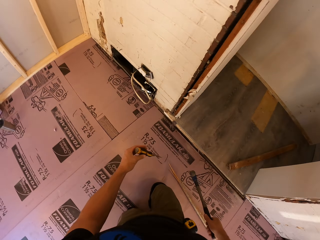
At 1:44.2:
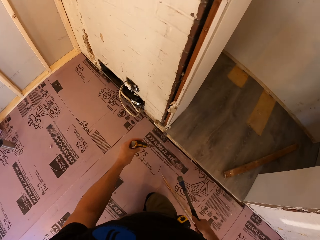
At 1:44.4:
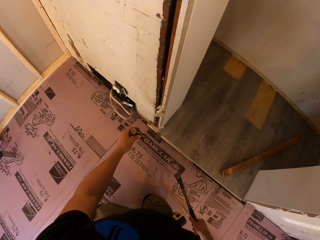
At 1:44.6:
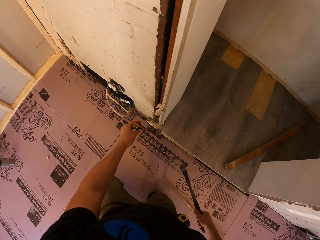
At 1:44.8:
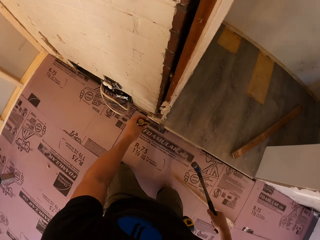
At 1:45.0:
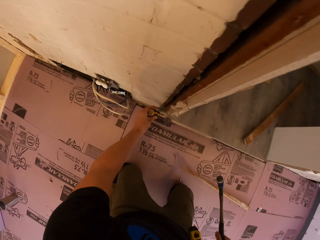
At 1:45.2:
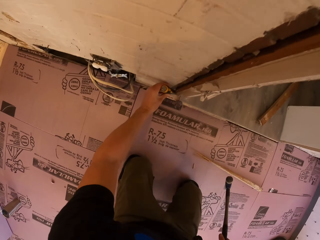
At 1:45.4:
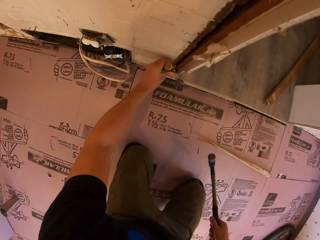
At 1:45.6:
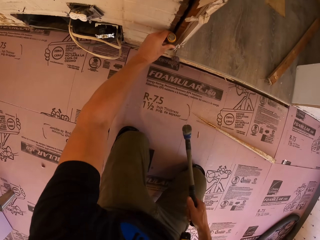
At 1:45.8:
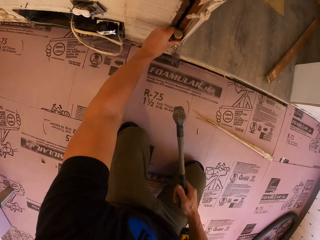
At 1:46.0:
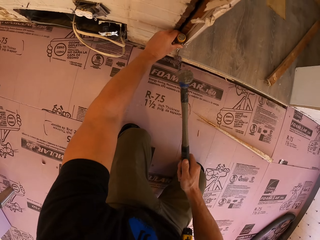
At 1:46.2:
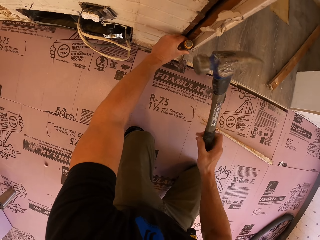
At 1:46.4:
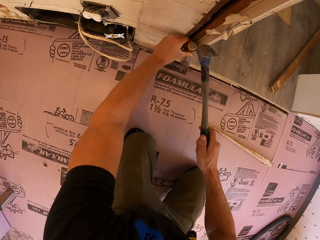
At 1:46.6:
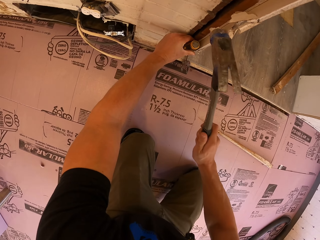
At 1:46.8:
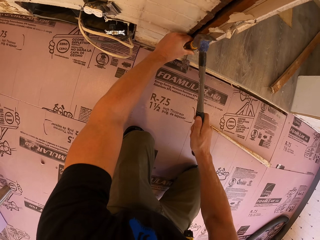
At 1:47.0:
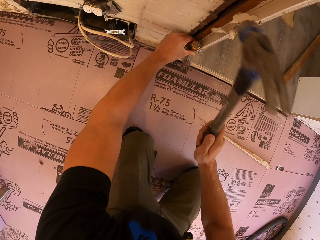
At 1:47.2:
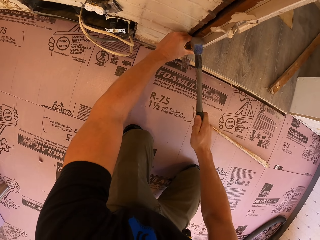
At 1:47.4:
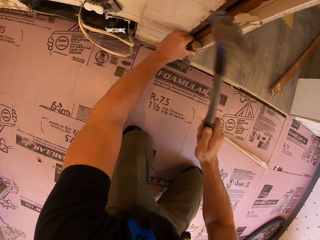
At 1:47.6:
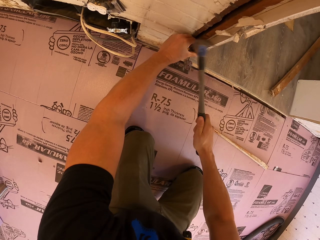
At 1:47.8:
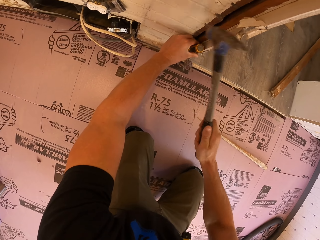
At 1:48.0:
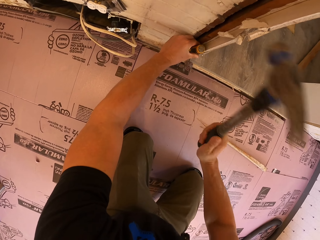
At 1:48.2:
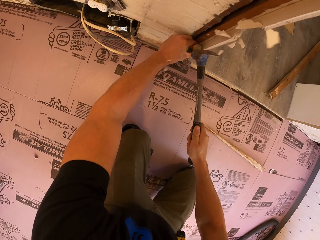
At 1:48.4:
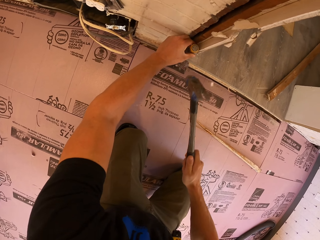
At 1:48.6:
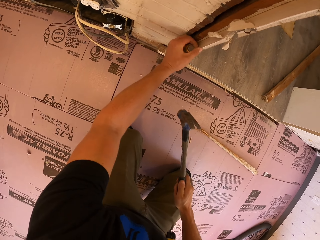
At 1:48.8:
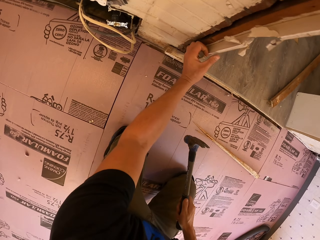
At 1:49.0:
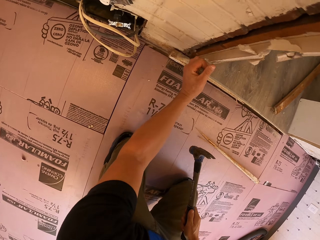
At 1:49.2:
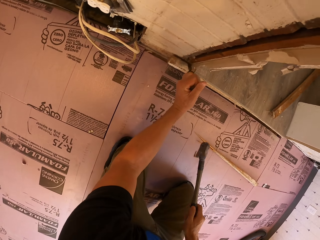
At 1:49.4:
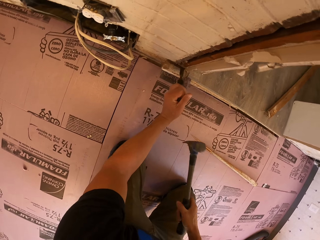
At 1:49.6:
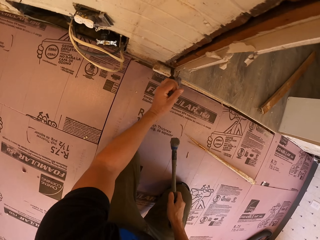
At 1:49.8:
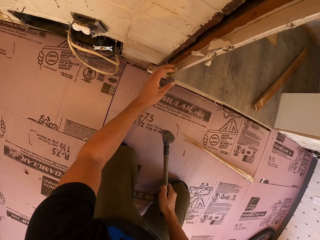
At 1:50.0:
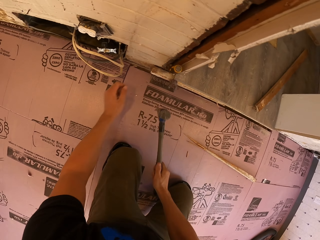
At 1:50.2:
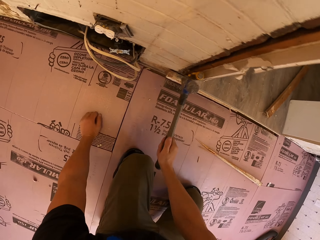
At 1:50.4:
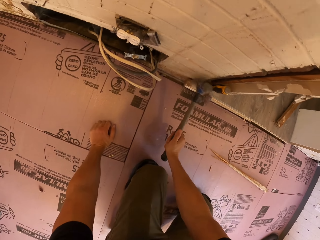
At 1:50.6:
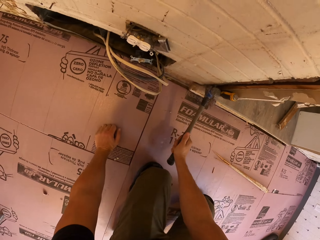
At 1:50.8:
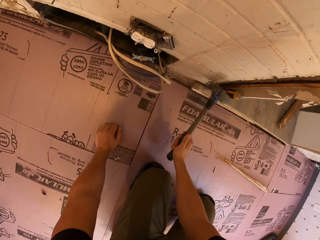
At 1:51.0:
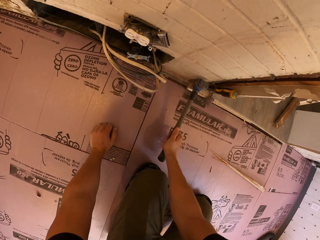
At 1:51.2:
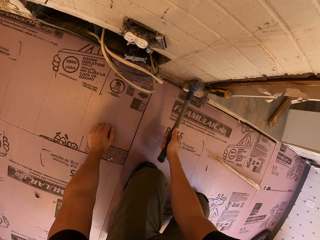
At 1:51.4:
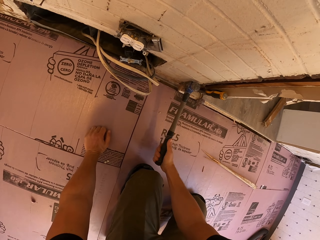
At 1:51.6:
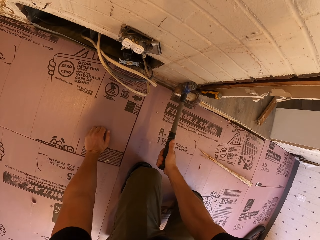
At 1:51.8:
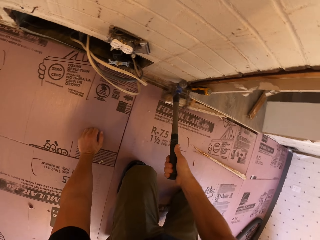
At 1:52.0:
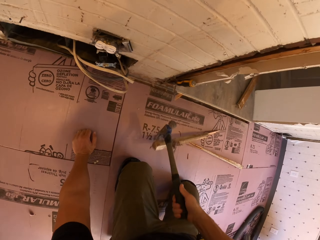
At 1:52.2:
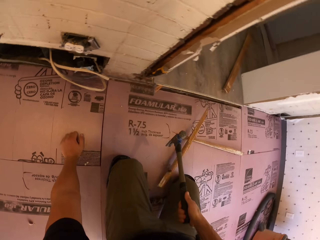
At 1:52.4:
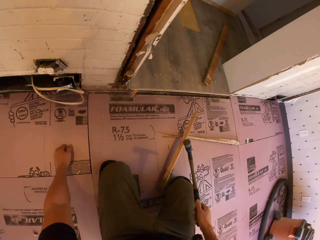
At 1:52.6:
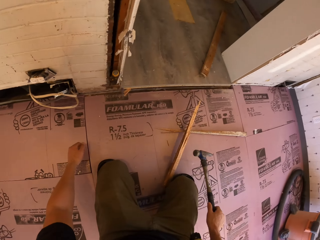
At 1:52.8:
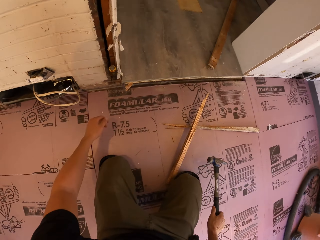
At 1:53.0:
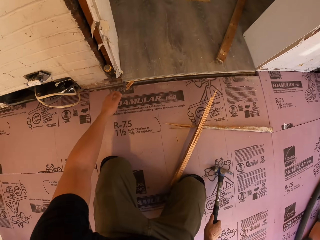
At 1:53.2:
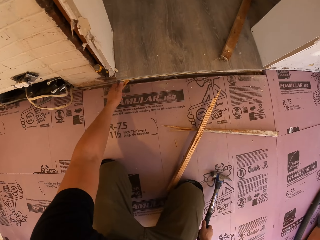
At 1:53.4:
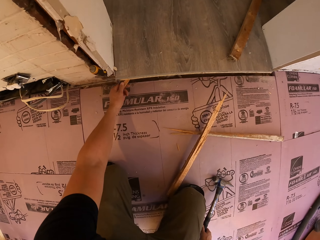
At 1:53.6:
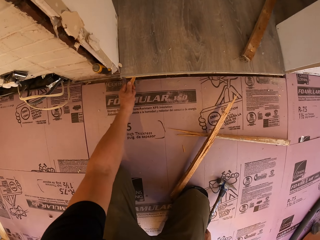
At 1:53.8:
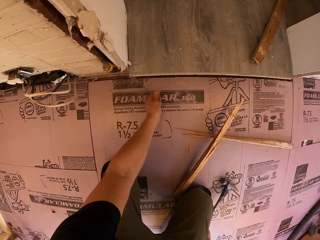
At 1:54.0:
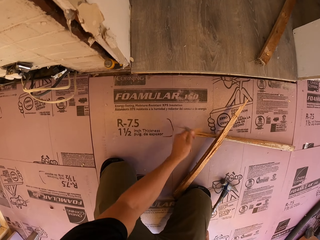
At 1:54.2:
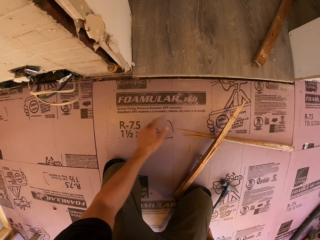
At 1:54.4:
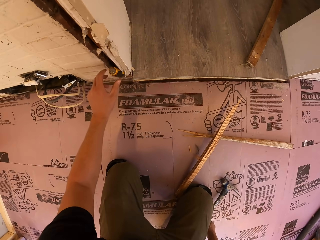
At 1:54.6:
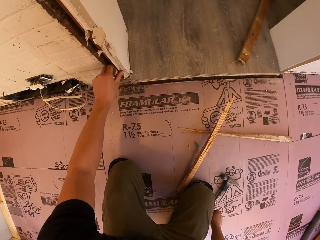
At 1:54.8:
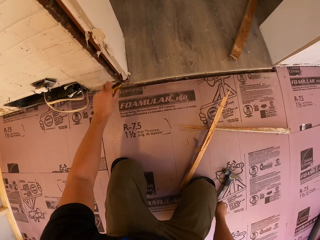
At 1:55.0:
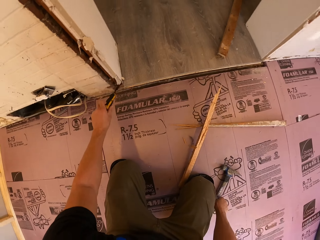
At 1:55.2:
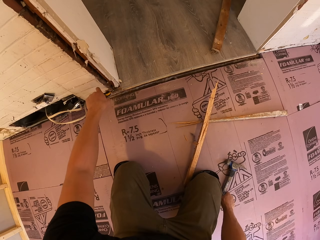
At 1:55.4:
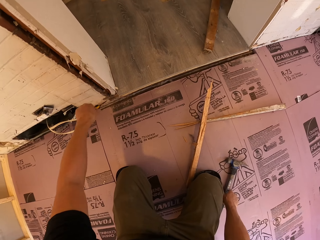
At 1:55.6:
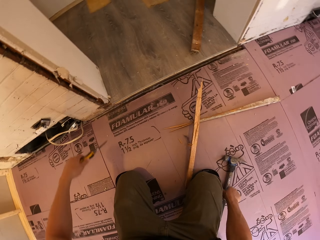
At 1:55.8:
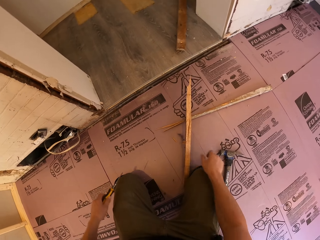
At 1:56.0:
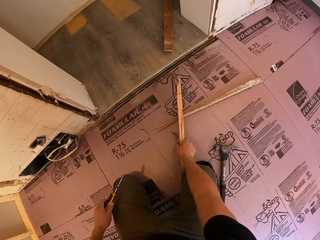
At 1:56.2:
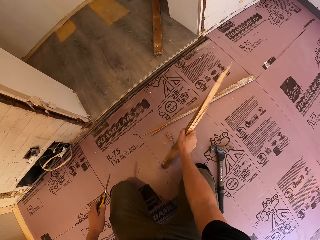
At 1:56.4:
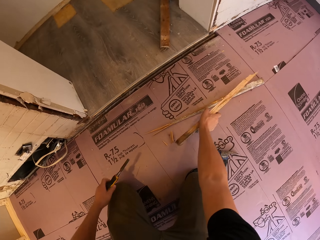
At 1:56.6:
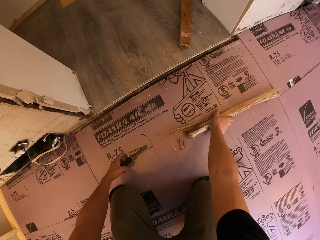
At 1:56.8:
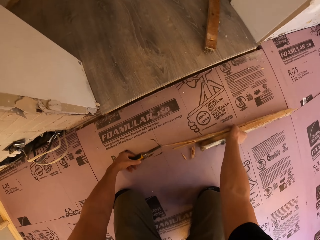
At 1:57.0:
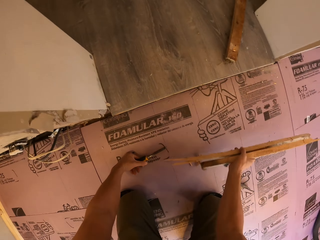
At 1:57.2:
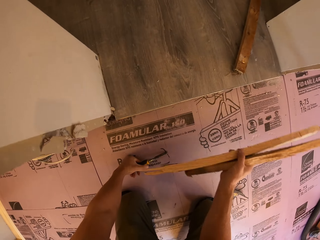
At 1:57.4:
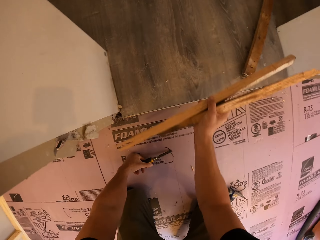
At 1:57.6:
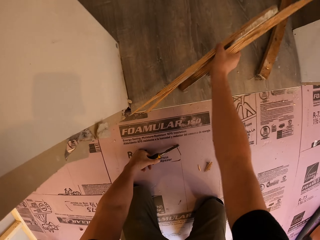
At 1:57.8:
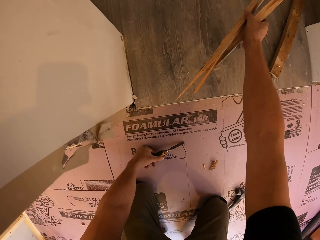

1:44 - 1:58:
The camera wearer crawls on the floor. He sticks the chisel on the wood. He hammers the chisel tool with the hammer. He pulls the wood with the chisel tool. He supports his hand on the floor. He pulls the wood with a claw hammer. He pulls the piece of wood with his hand. He throws the piece of wood on the floor. He pulls the wood with the chisel tool. He pulls the chisel tool off the wood plank. He picks up the wood plank. He picks up the wood plank again.

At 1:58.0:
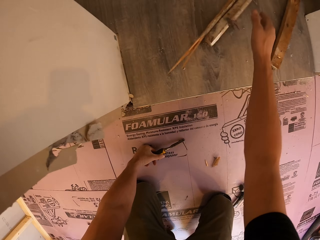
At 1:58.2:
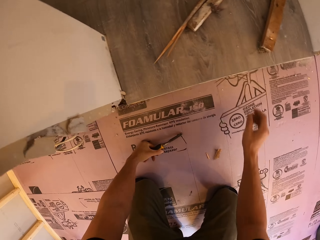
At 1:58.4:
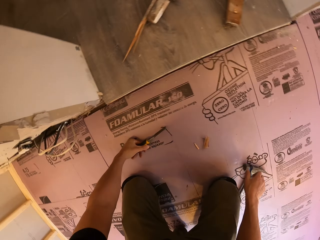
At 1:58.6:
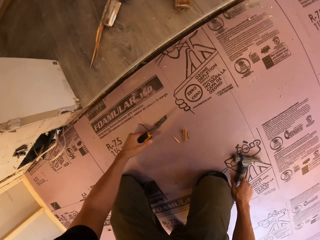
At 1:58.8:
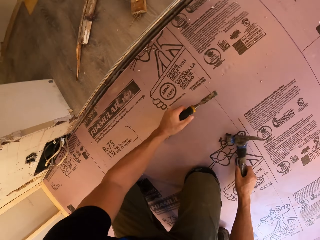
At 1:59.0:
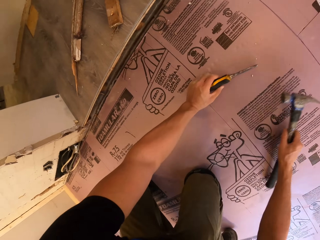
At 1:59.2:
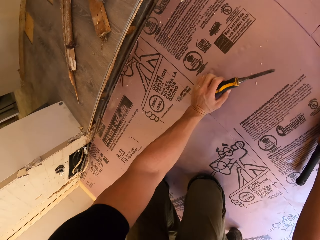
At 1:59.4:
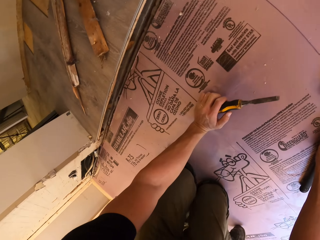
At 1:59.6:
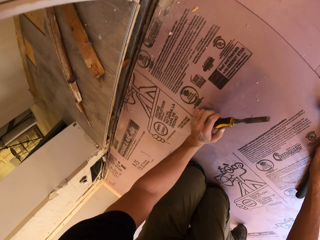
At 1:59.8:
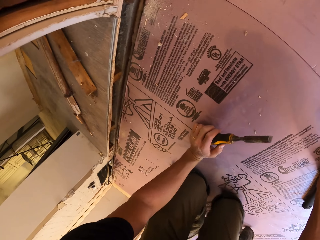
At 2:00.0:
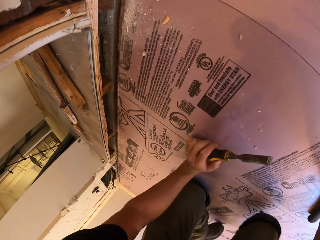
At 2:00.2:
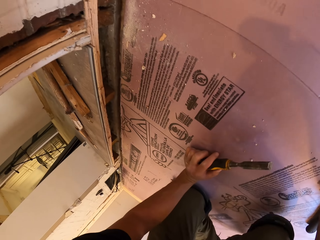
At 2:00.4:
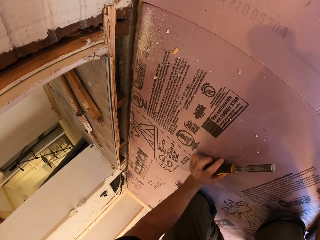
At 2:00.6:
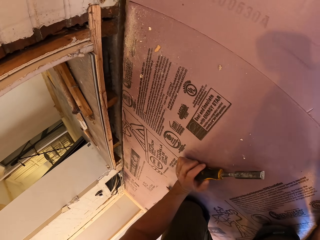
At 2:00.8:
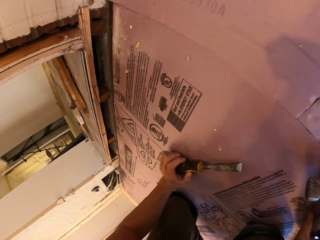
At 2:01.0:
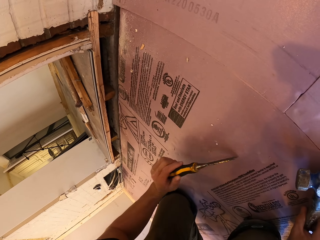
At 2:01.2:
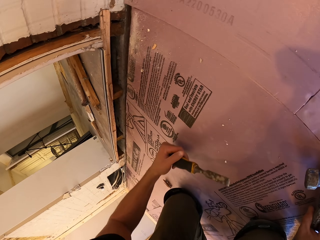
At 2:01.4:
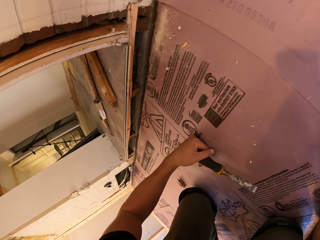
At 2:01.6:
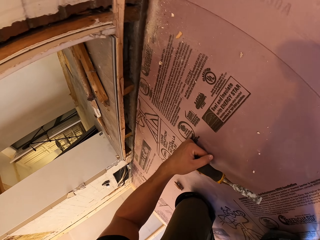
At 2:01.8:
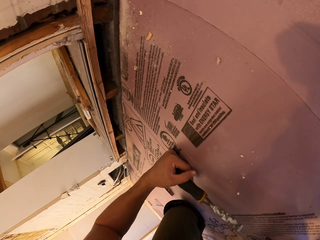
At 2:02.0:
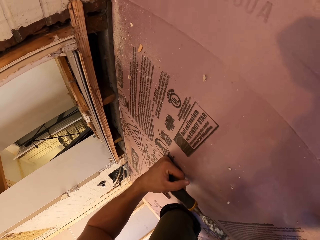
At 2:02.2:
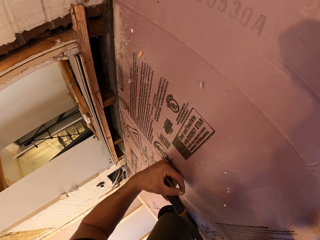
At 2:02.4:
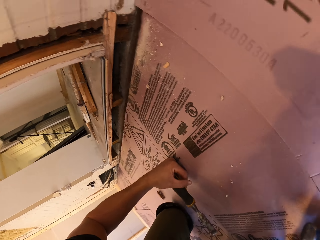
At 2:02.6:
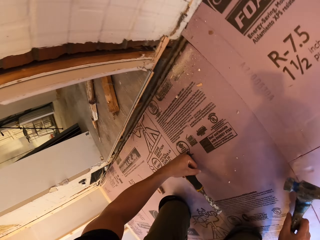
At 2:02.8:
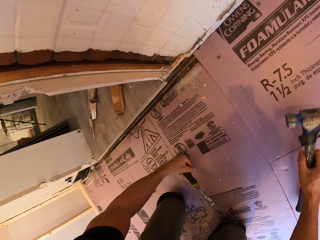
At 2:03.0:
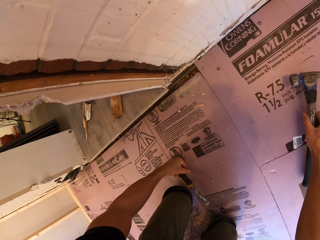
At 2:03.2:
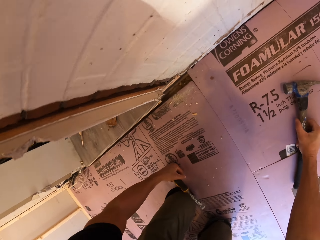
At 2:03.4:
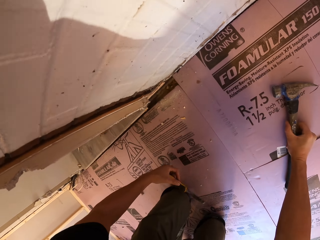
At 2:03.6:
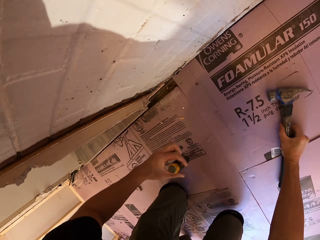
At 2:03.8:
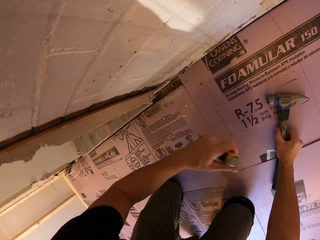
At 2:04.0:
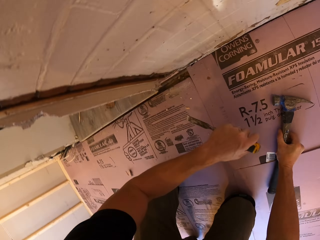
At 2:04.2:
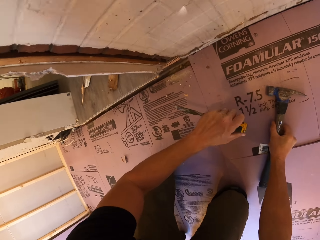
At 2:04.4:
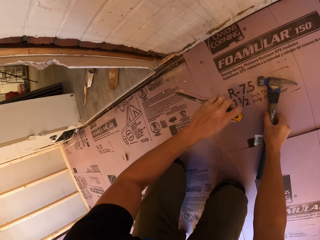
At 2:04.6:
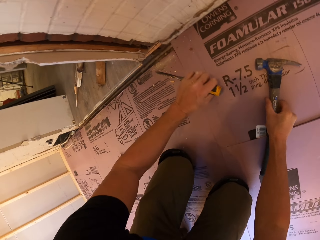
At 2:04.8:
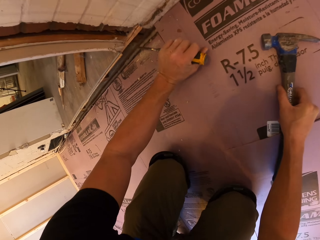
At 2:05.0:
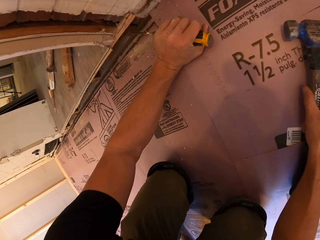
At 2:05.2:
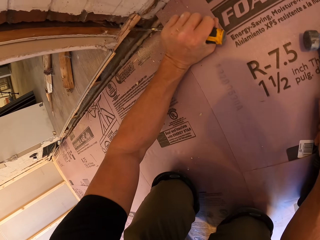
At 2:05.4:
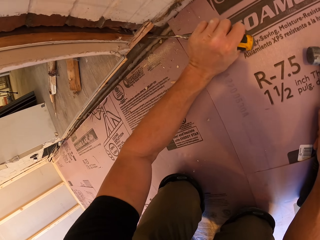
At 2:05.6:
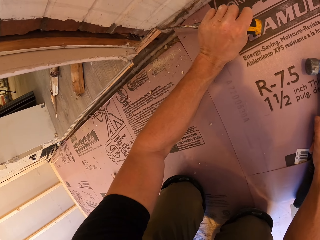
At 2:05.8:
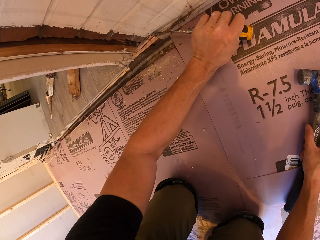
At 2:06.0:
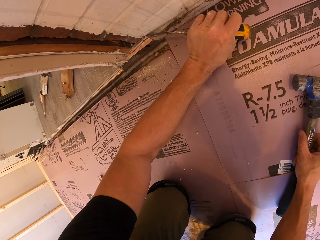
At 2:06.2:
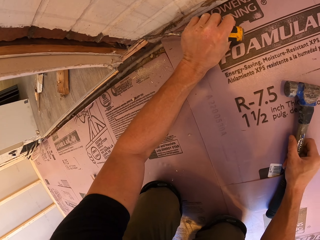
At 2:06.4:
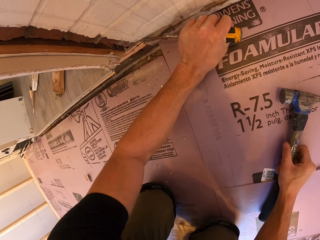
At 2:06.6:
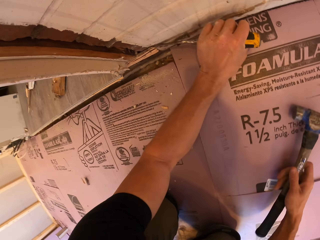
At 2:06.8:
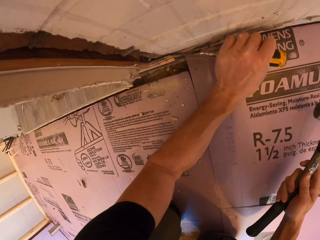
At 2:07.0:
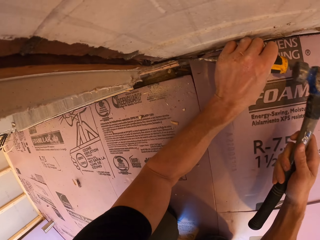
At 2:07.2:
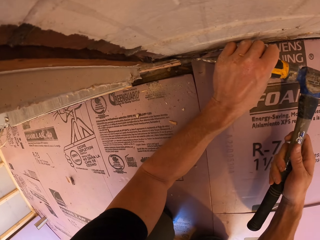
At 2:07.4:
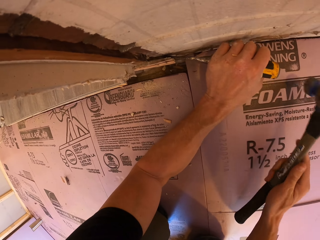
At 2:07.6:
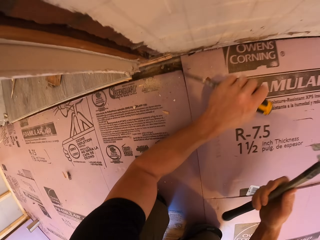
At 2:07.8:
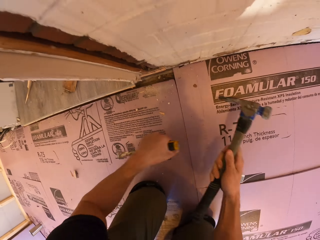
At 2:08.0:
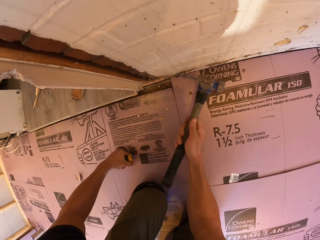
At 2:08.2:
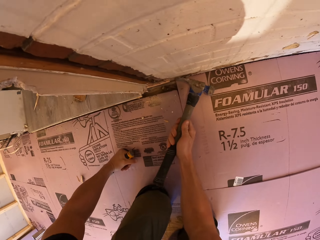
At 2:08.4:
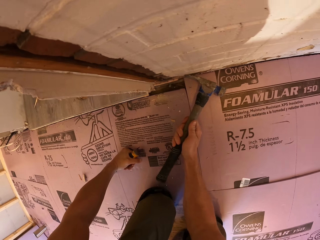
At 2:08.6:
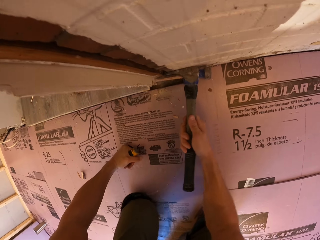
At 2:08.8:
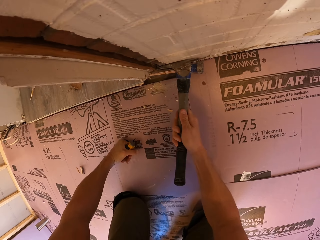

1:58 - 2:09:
The camera wearer throws the piece of wood on the floor. They pick up a hammer. They crawl on the floor. They crawl on the floor and examine the hole. They drag the hammer on the floor. They stick the chisel on the wood. They hammer the chisel tool with the hammer. They pull the chisel tool off the wood plank. They pull the chisel tool off the wood plank again.
